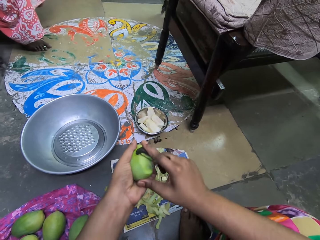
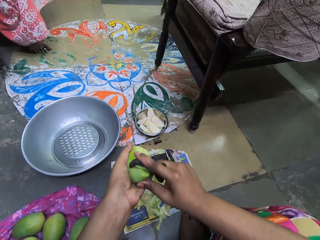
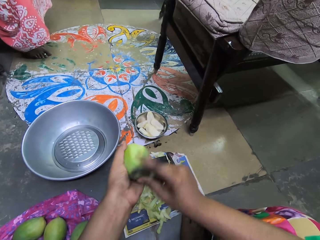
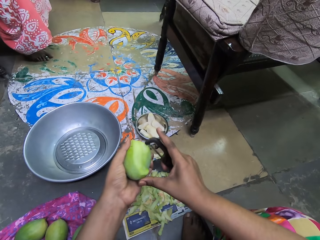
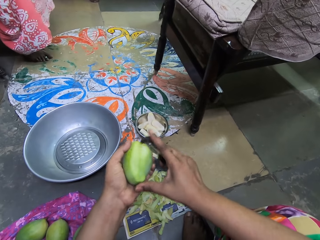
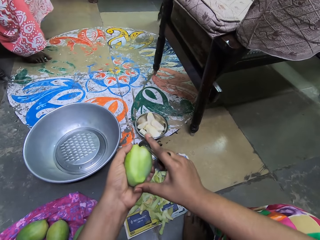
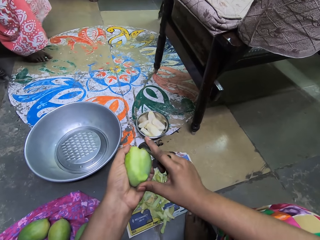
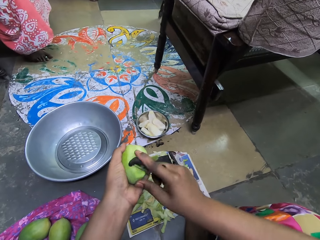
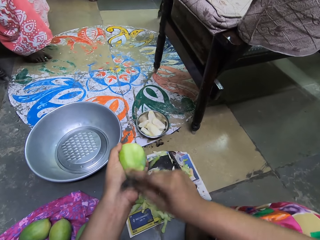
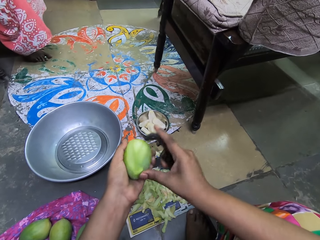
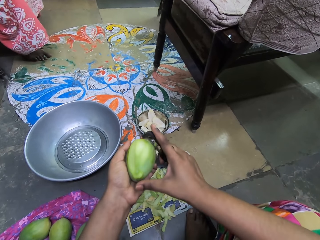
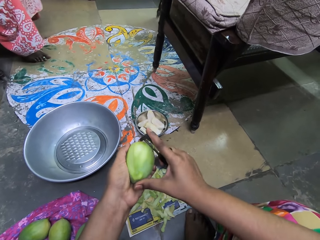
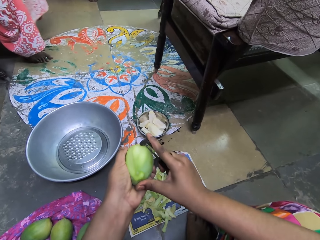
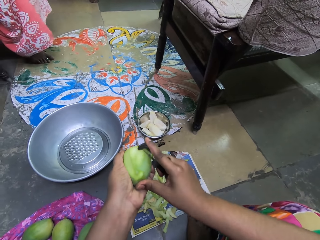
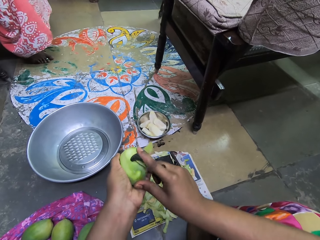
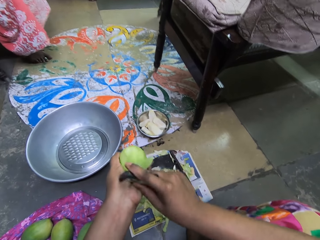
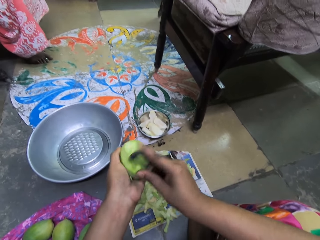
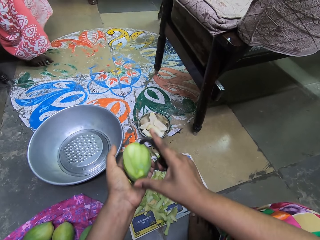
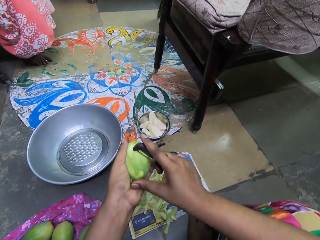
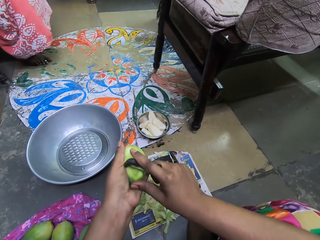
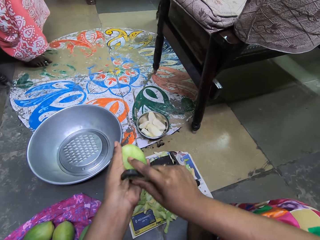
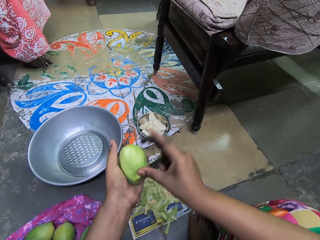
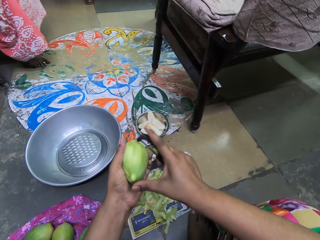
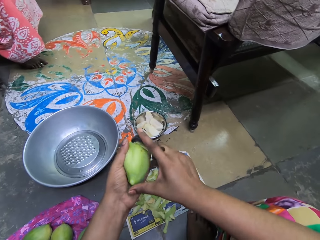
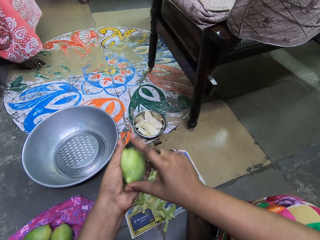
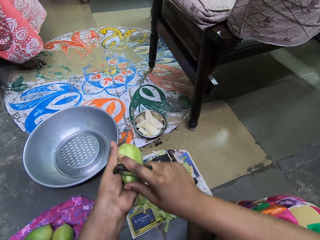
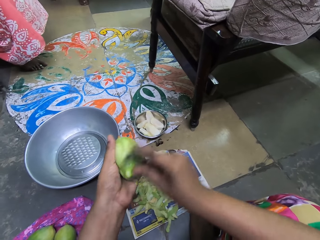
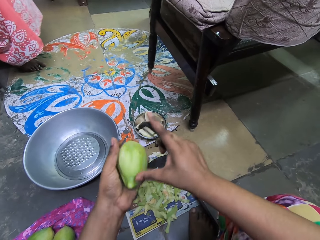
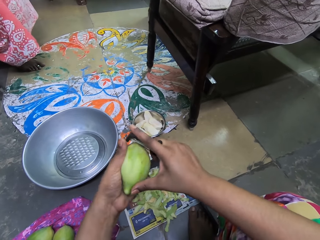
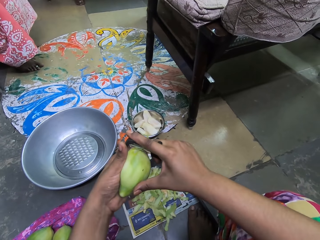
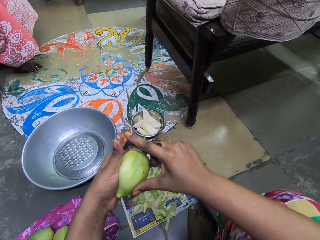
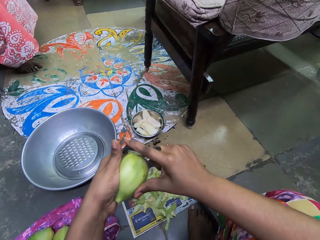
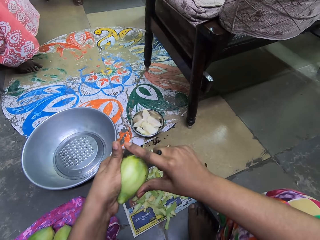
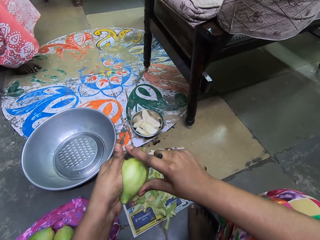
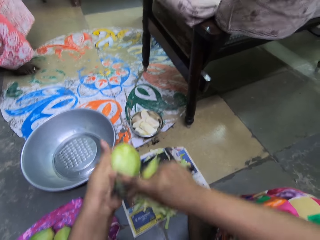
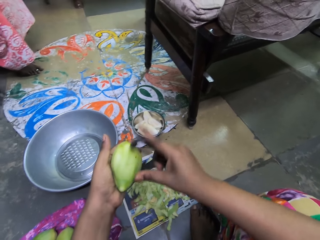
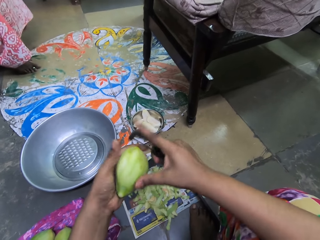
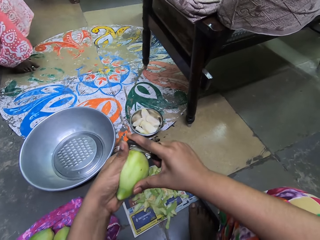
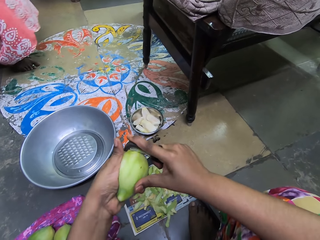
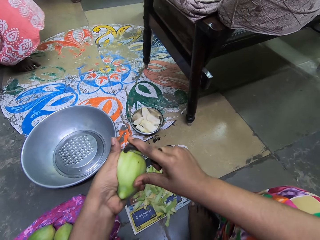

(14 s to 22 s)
The camera wearer converses with a woman. They remove the outer cover of the unripe mango.

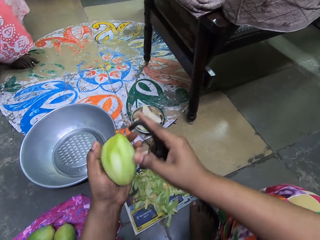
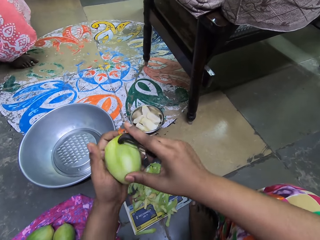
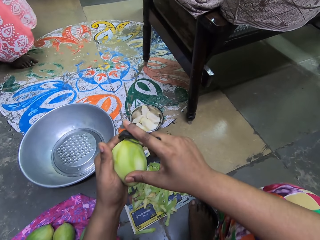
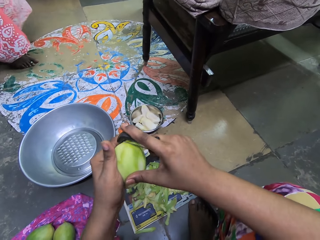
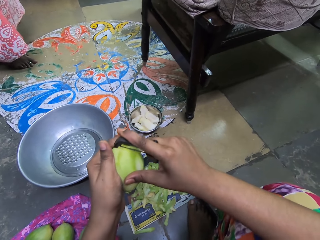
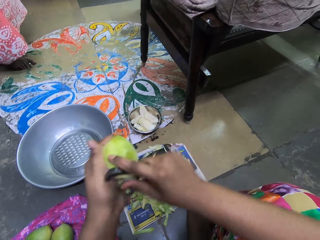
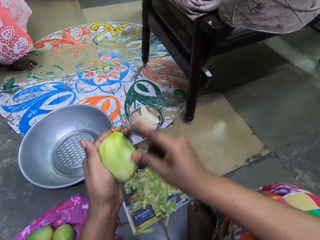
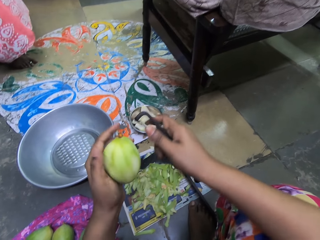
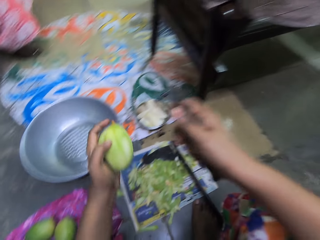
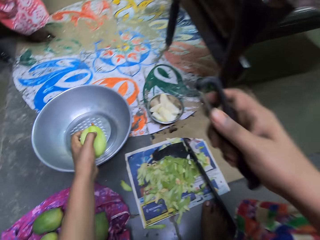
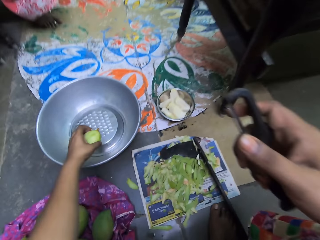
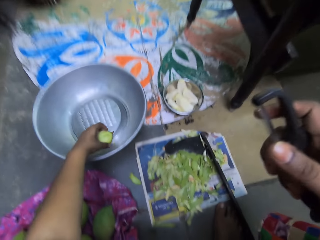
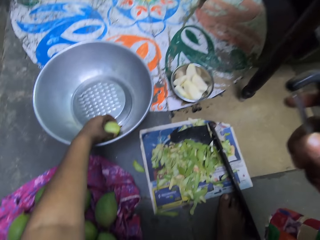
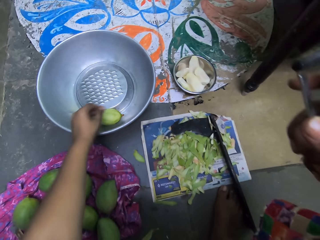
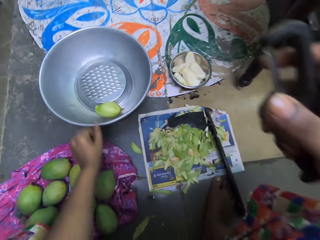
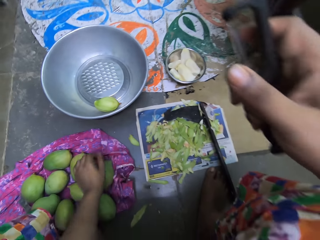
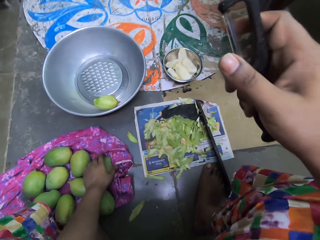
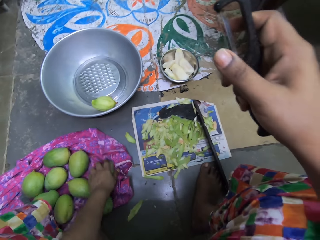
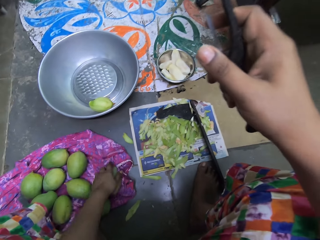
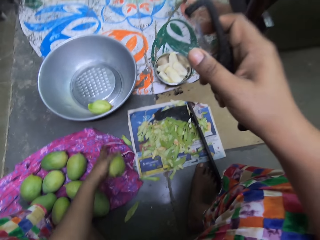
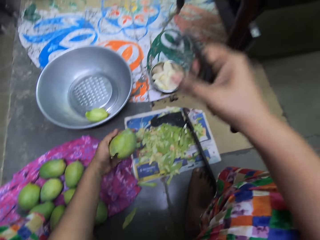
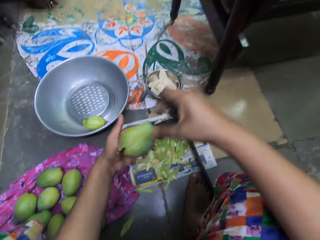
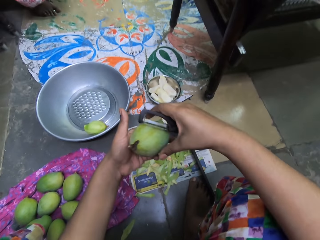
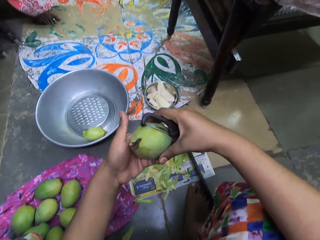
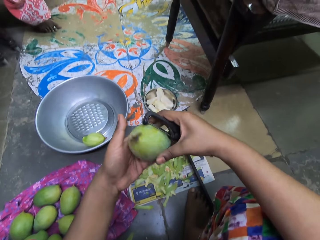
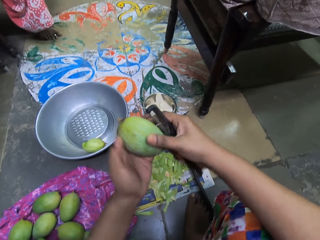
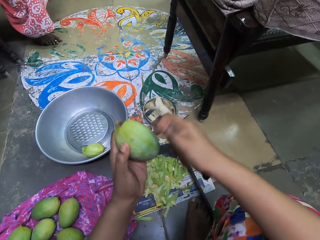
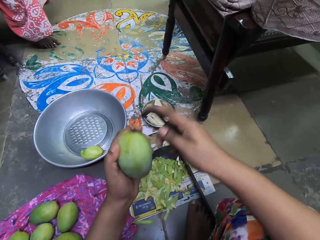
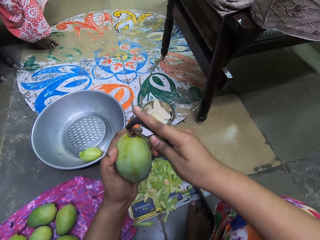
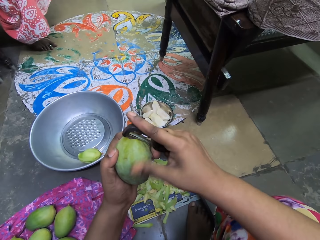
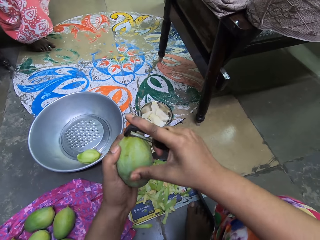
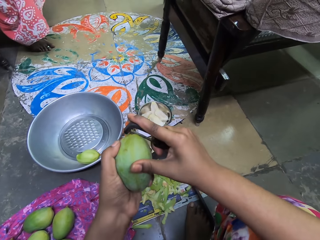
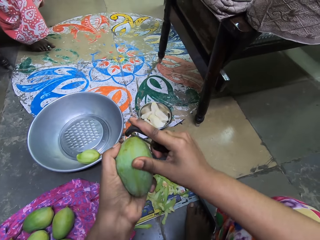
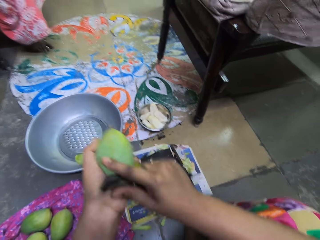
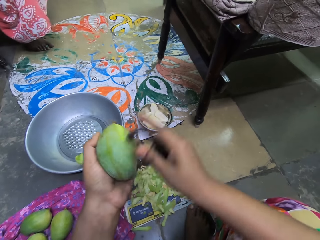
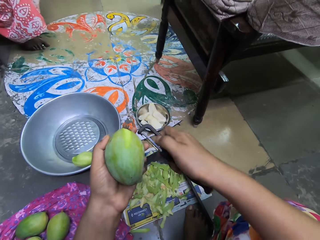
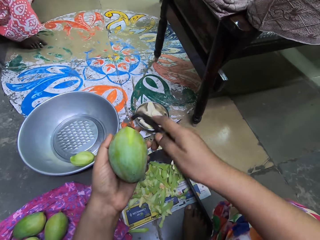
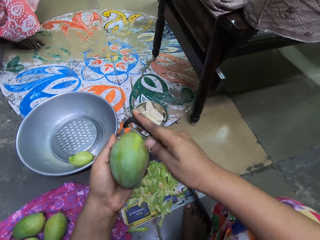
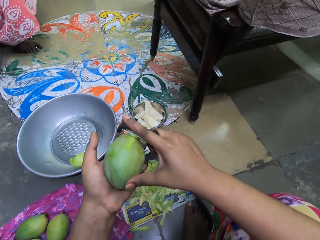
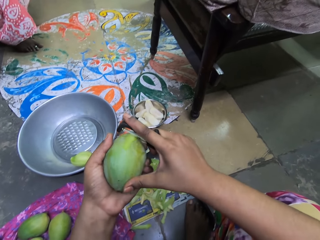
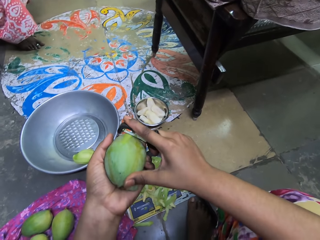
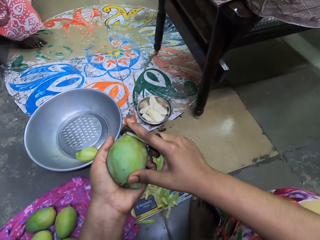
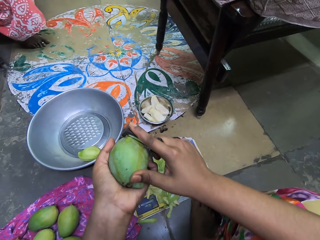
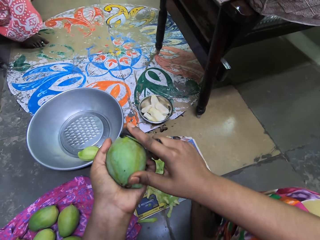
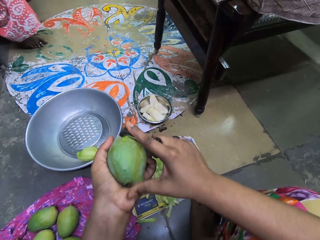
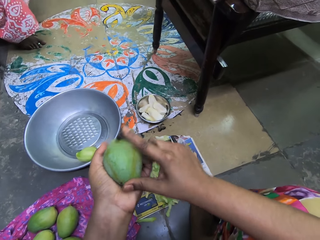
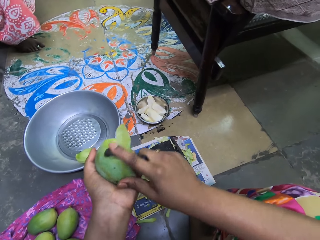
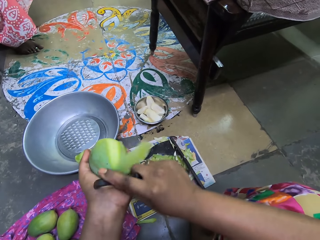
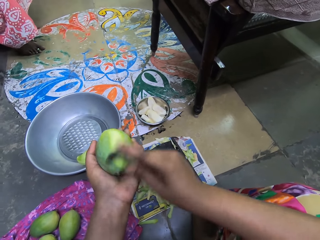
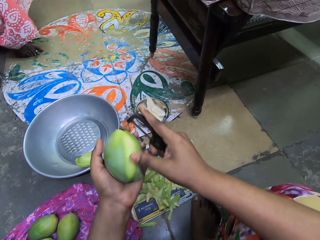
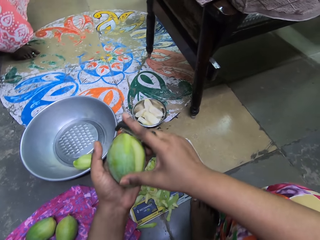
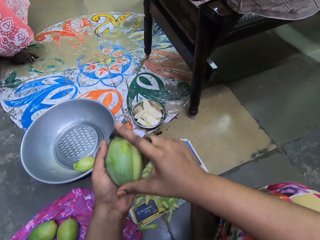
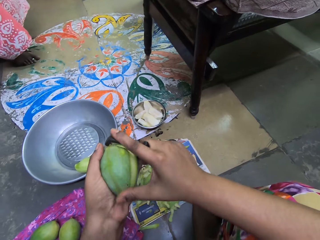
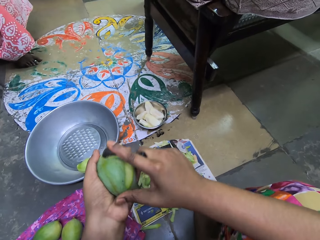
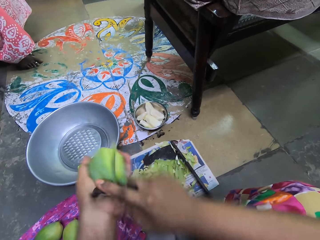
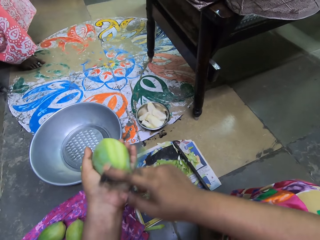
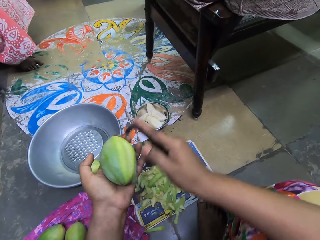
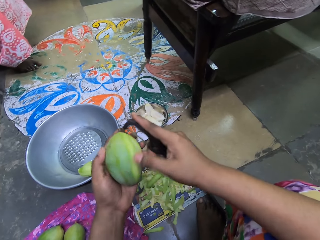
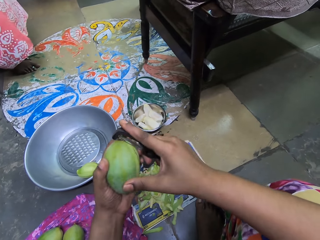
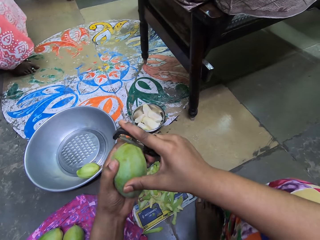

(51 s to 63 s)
The camera wearer drops the unripe mango in her left hand in a bowl on the floor. She picks an unripe mango from a piece of cloth on the floor with her left hand. She touches the mango. She peels the skin off the unripe mango in her left hand with the fruit peeler in her right hand.

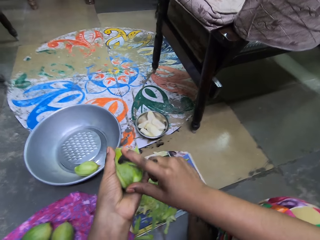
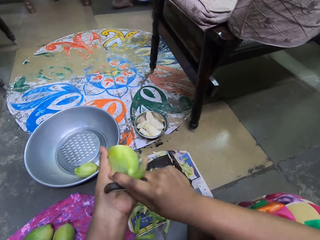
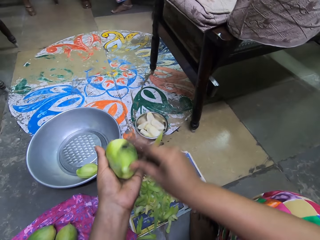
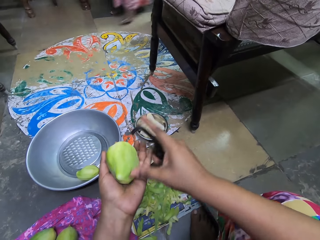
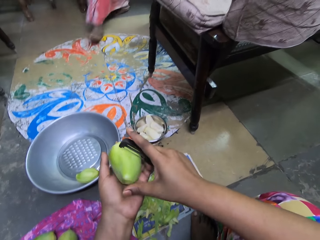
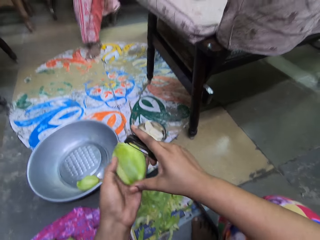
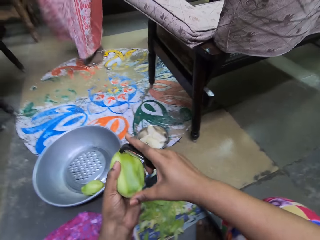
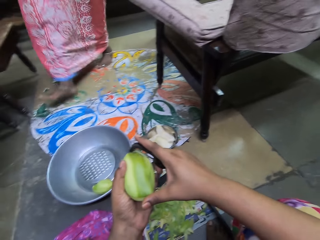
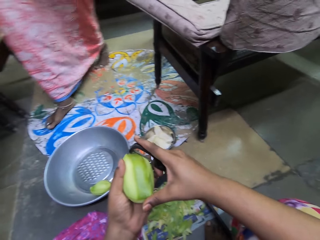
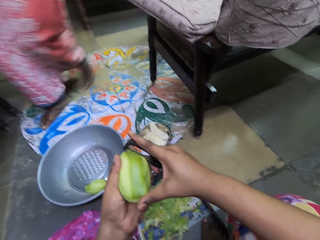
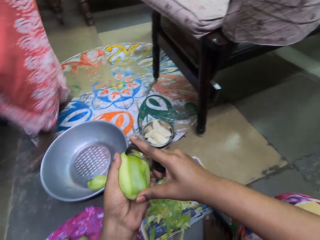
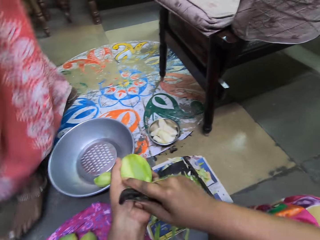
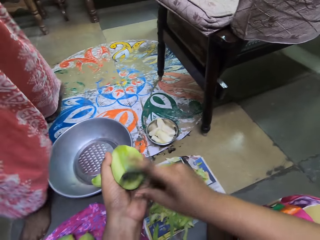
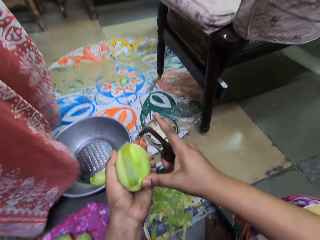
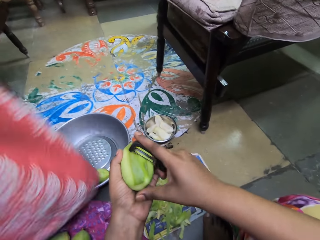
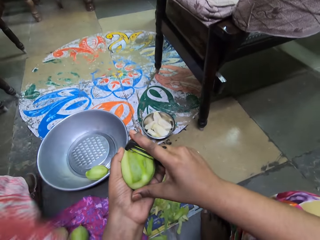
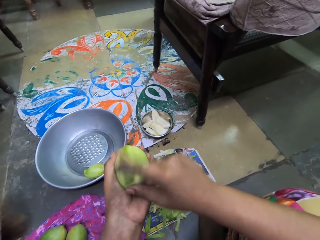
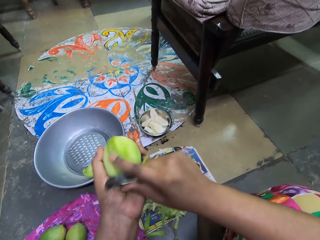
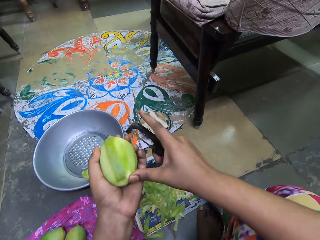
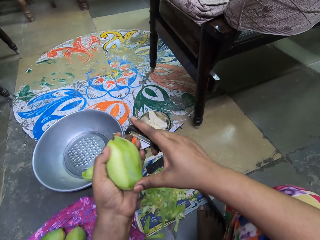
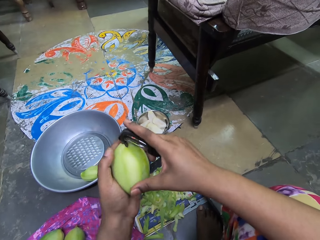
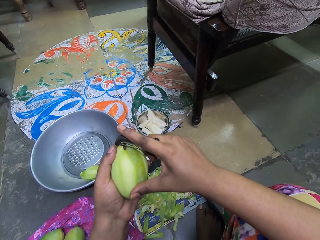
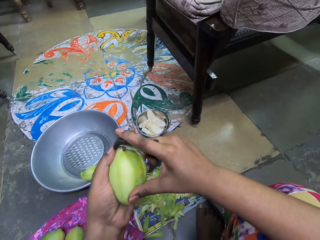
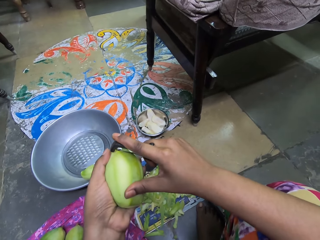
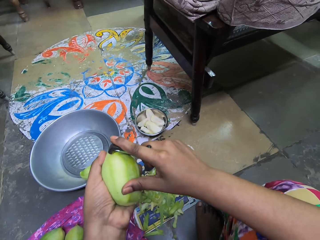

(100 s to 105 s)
The camera wearer interacts with the woman.
